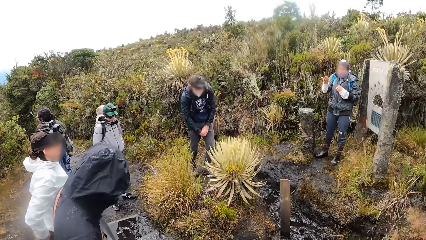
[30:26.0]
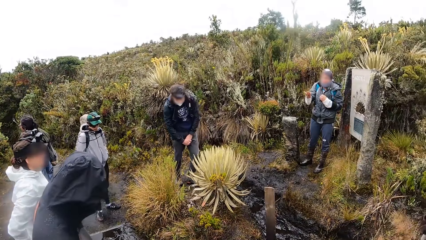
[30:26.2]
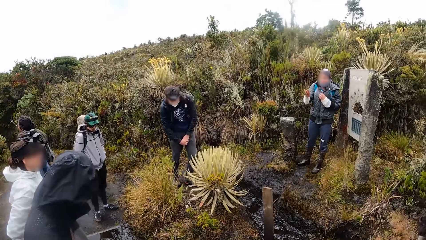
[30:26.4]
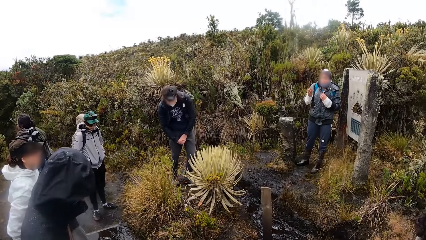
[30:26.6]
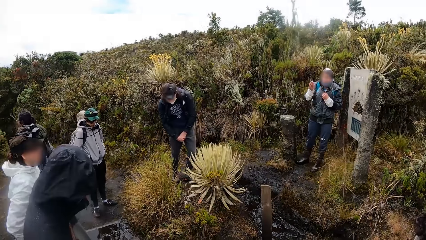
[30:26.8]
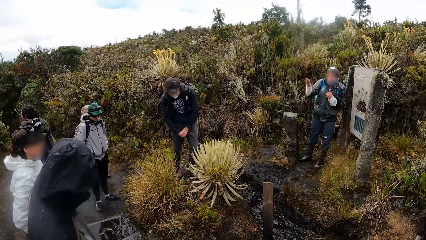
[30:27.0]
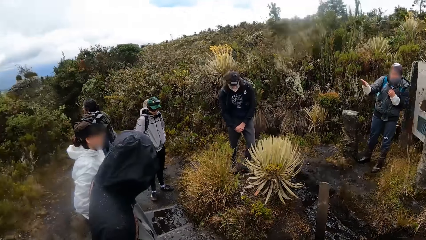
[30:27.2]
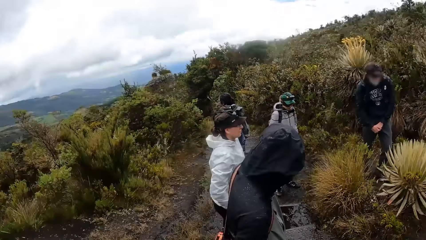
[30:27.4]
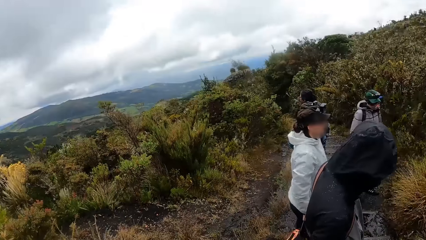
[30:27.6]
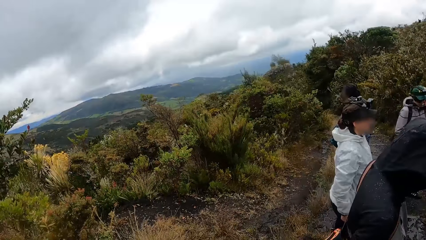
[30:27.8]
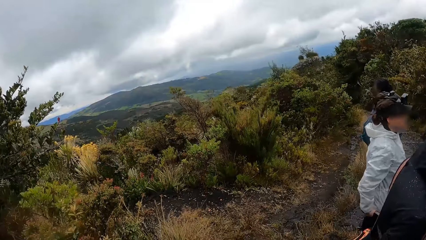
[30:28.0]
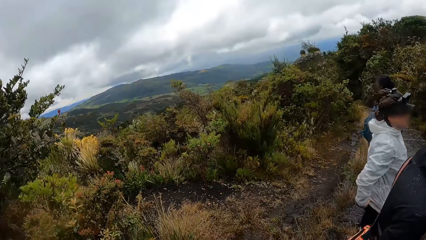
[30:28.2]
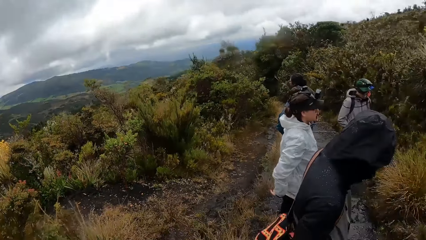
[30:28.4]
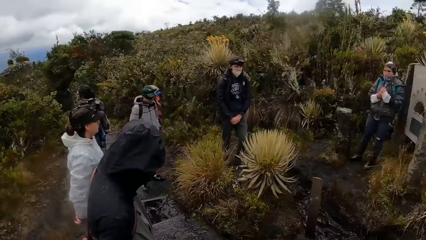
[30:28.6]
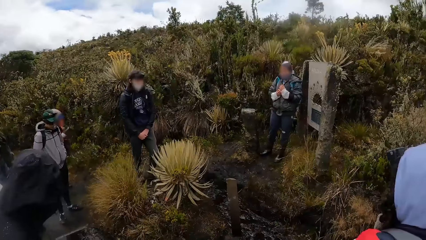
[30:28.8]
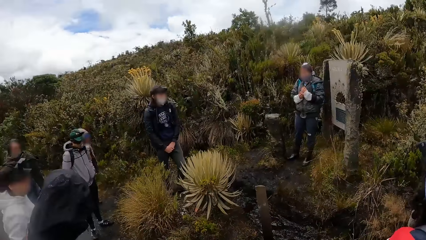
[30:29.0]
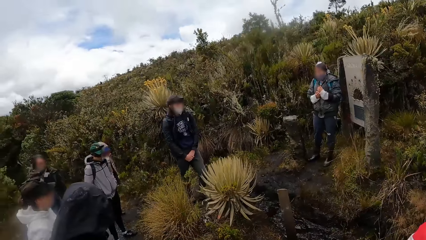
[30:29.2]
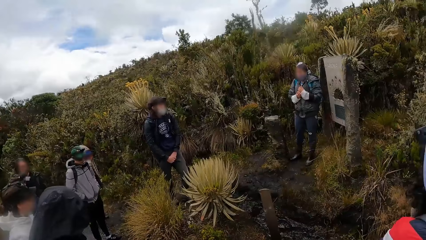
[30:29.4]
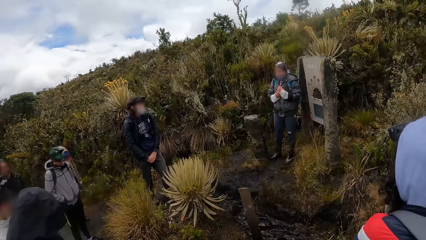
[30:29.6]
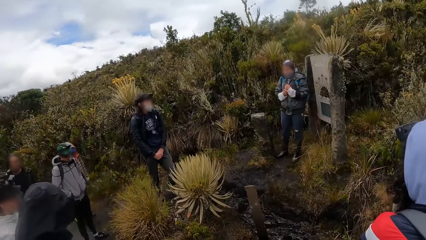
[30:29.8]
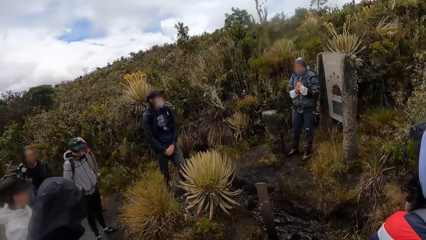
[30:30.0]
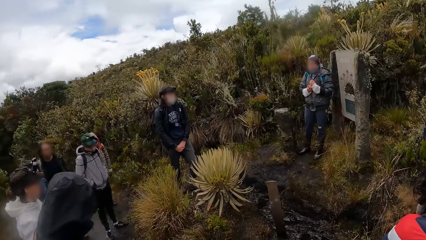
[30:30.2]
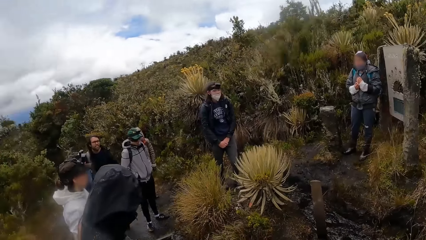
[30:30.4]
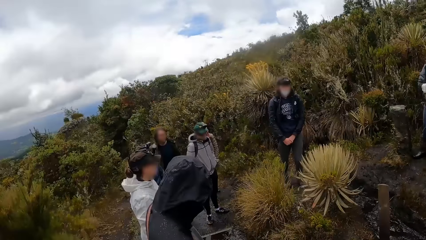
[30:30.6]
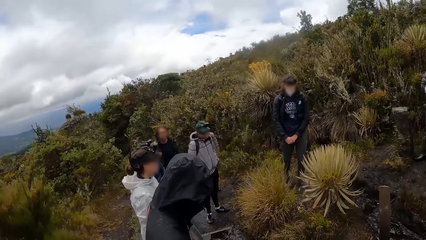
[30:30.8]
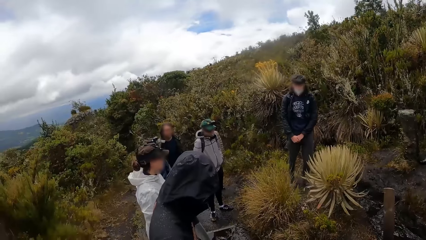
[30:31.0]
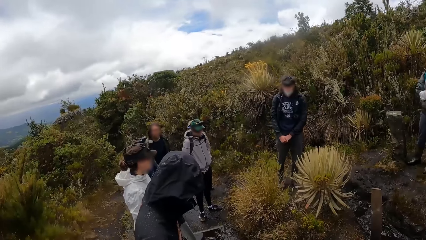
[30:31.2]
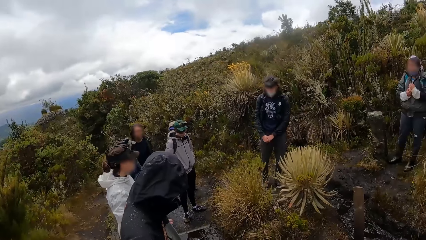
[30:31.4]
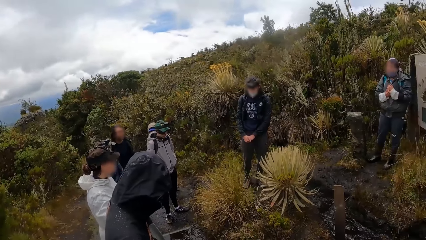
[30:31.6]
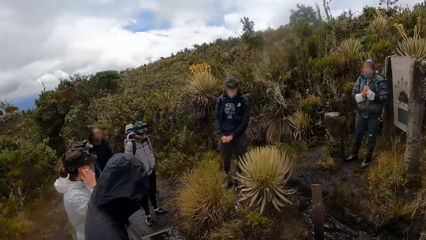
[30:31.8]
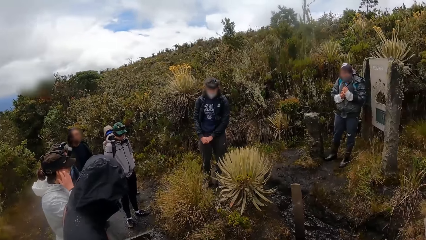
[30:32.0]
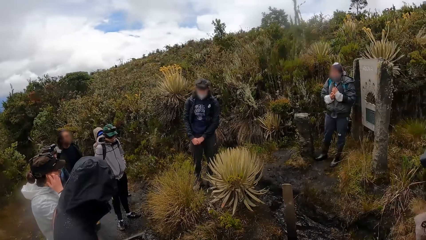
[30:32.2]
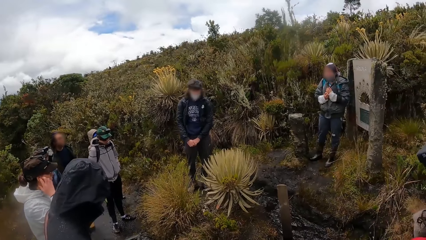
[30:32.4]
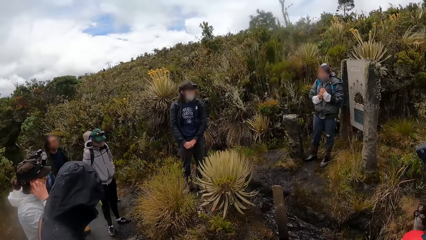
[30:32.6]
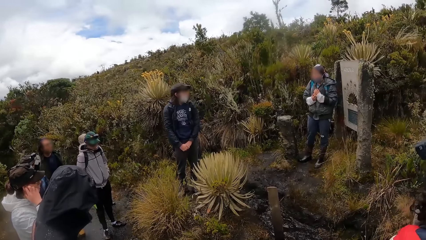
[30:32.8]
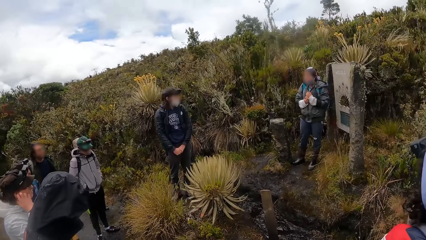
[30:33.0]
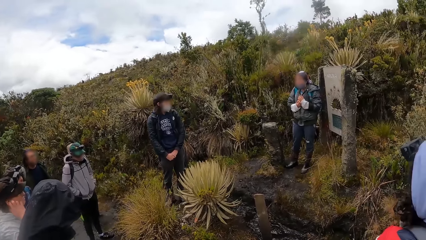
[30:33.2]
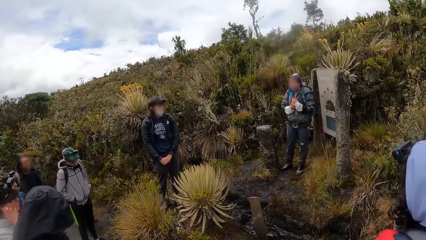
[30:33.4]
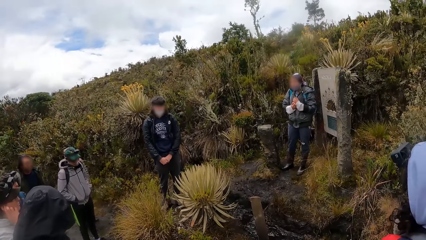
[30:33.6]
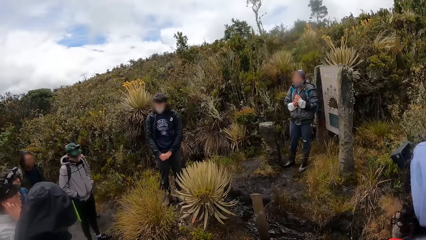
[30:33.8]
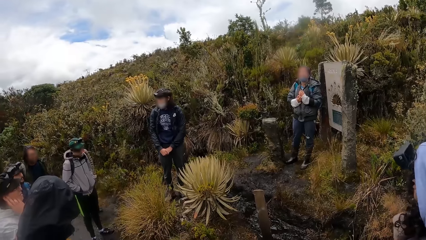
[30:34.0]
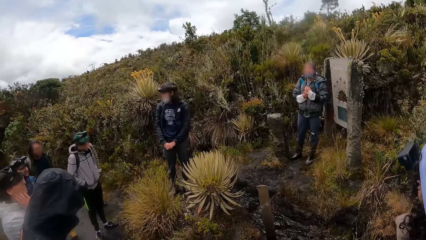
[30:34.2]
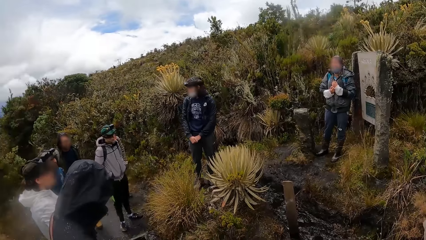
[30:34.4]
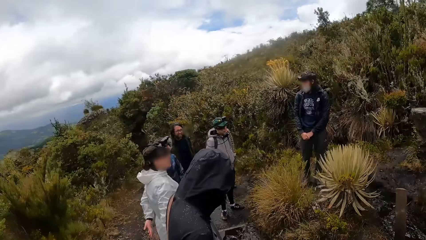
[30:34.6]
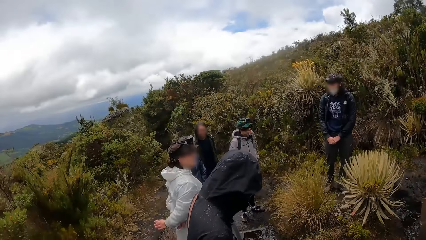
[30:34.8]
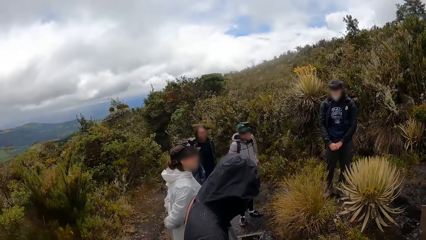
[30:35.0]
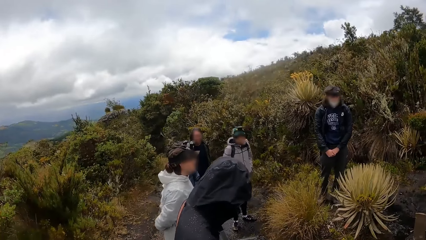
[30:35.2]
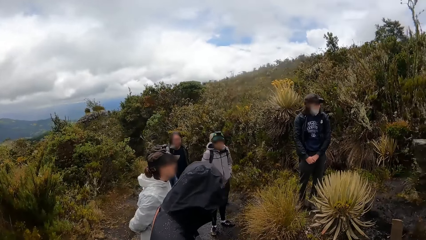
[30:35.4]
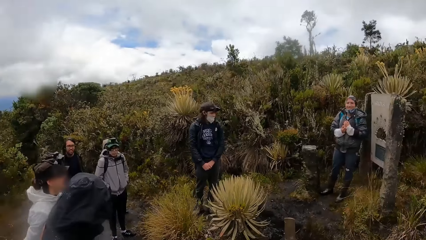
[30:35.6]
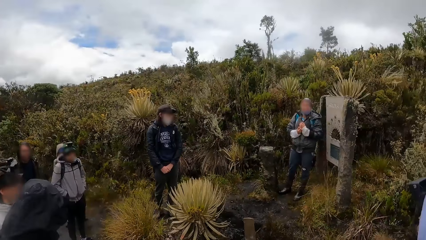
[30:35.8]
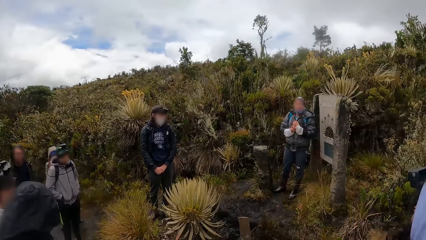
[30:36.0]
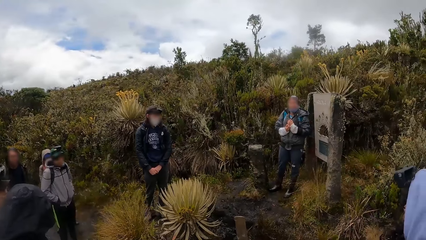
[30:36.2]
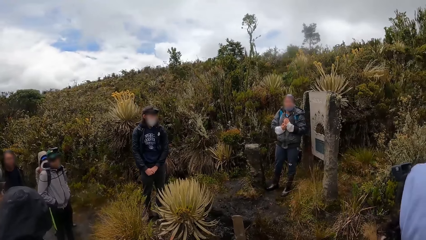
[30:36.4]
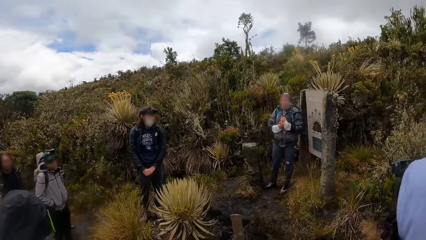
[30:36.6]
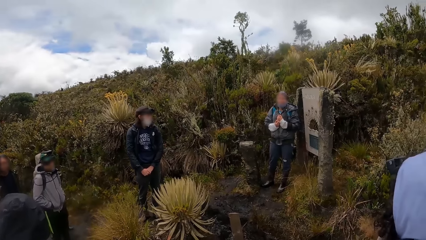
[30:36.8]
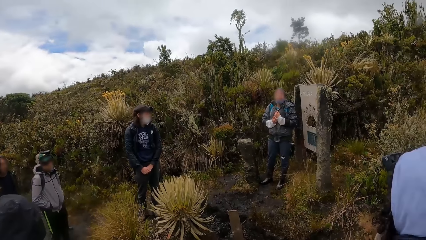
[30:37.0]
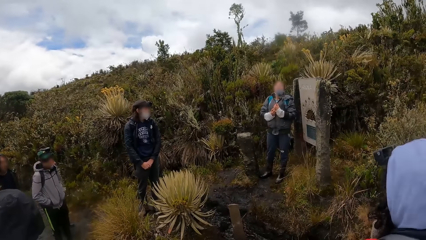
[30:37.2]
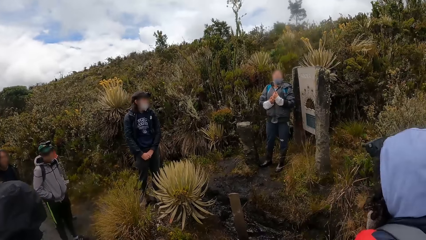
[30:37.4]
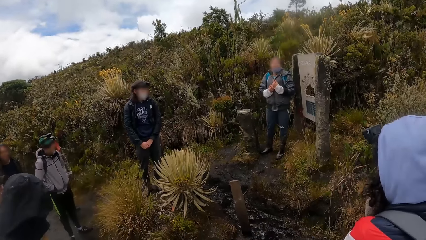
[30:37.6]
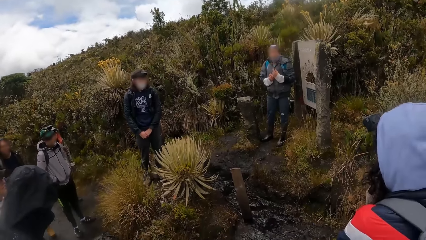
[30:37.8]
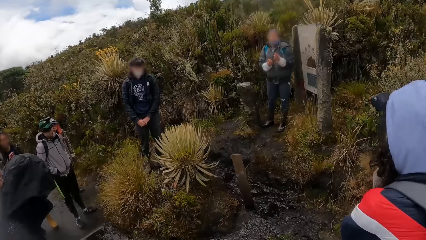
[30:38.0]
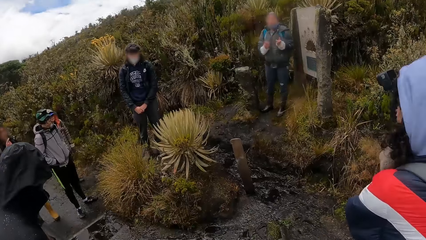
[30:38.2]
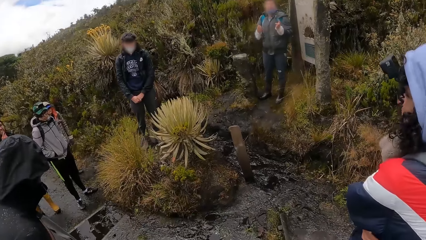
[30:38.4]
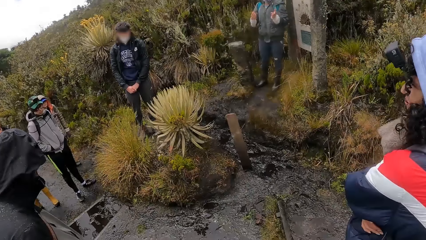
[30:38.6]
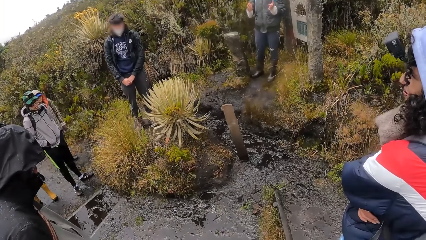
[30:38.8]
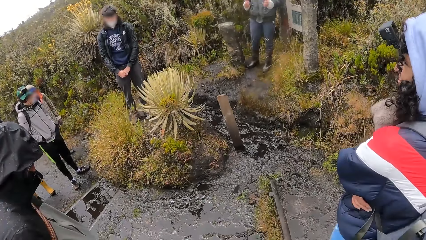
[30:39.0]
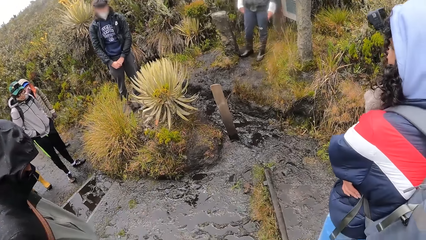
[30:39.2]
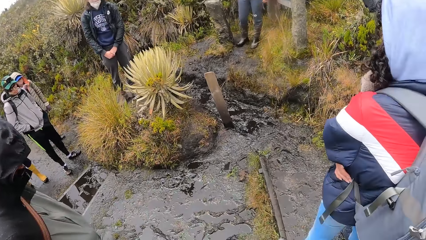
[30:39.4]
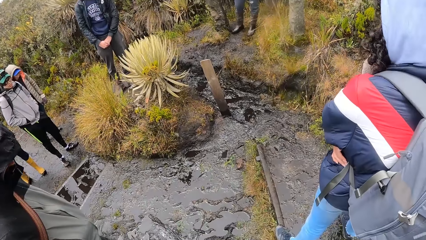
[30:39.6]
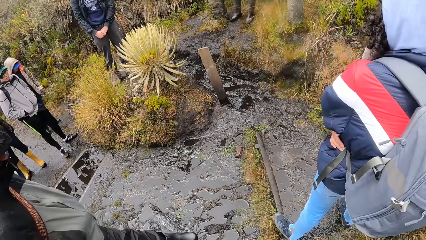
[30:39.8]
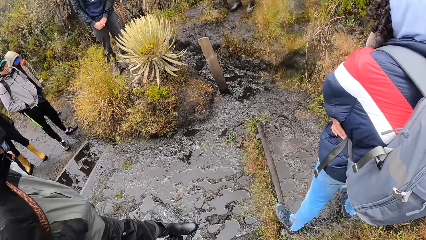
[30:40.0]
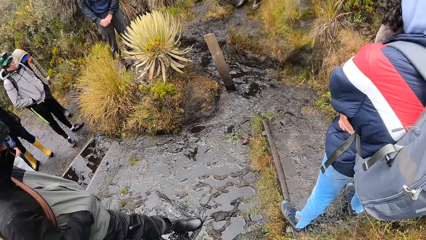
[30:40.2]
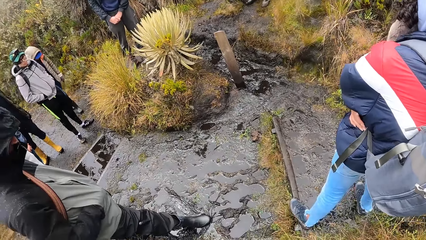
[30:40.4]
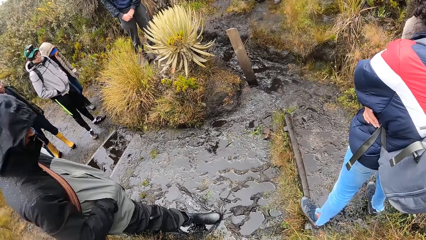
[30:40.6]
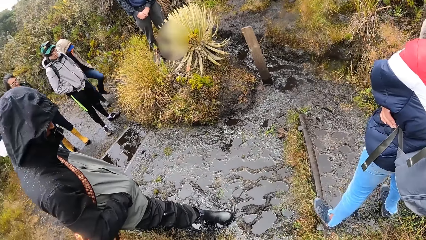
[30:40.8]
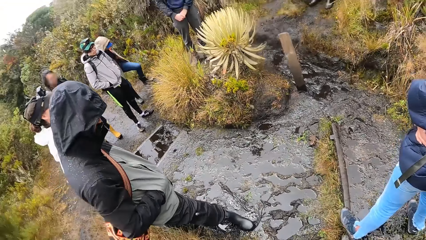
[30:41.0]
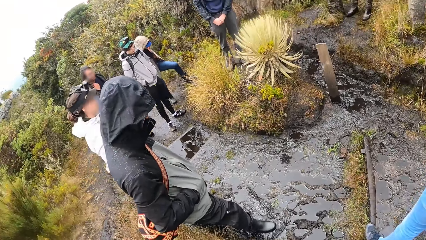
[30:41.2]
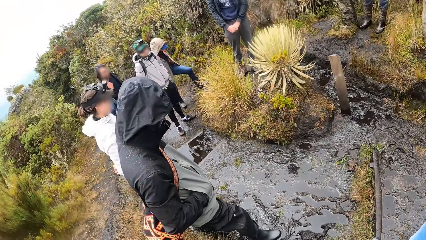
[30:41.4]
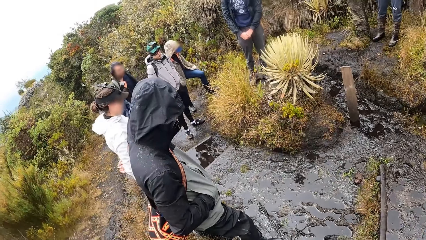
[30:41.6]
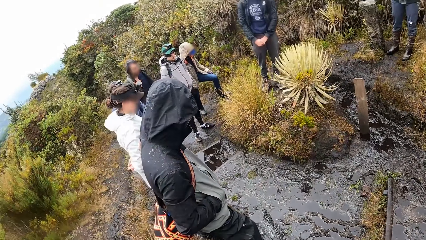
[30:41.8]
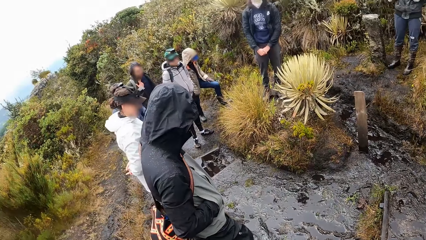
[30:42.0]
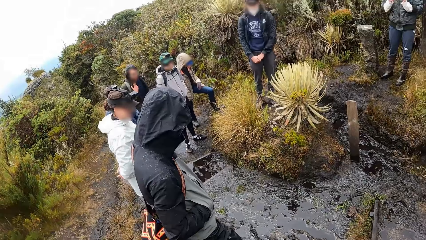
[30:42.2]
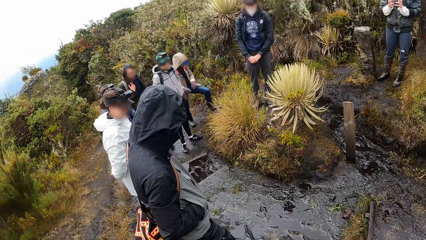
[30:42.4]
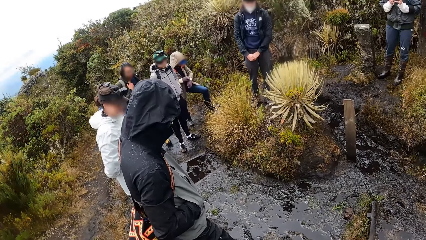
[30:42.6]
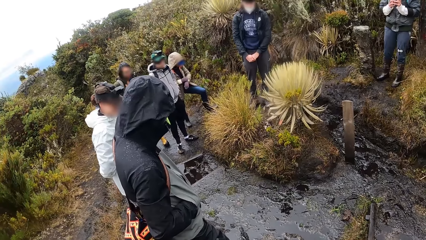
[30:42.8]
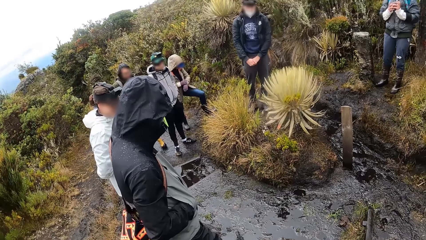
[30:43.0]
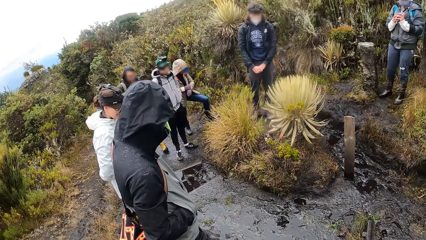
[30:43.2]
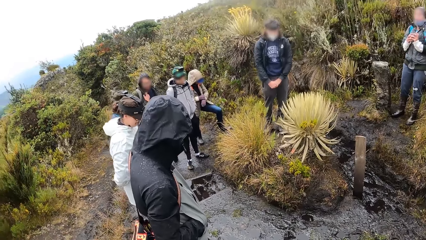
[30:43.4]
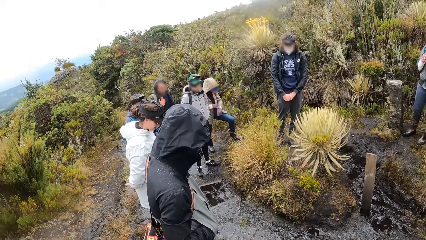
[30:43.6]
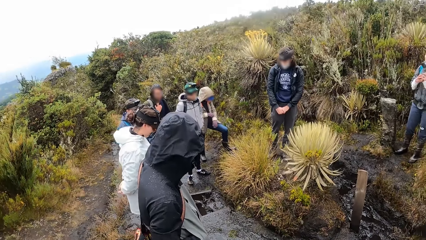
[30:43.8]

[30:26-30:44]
A woman looks around. A man moves around. The woman addresses the crowd and uses gestures. The man touches his mouth. The woman looks around. The man moves around.
